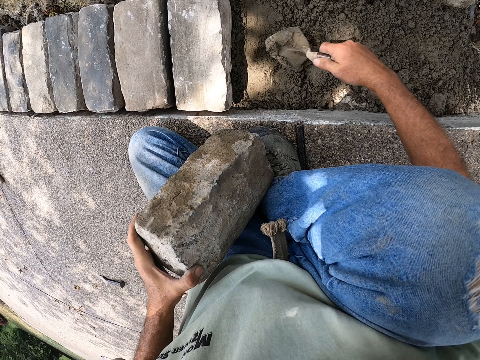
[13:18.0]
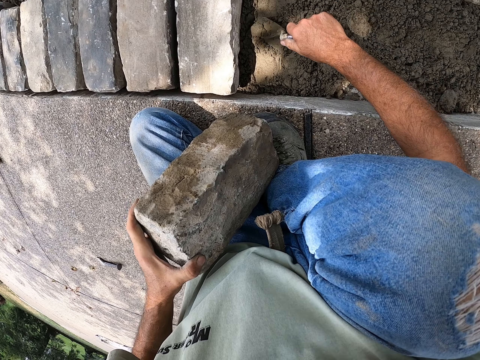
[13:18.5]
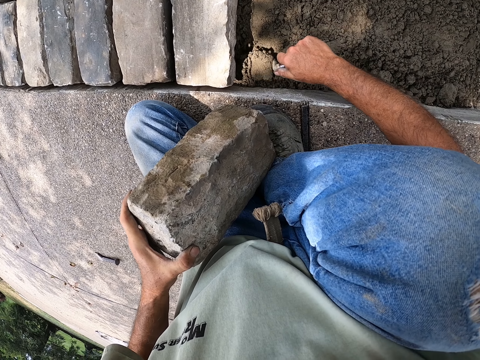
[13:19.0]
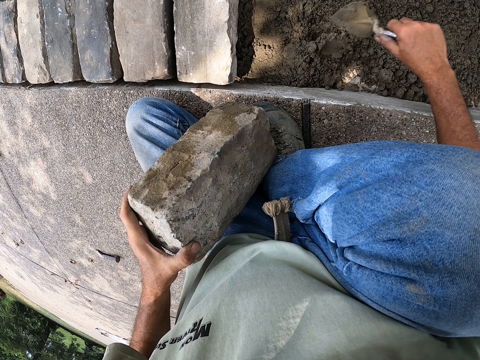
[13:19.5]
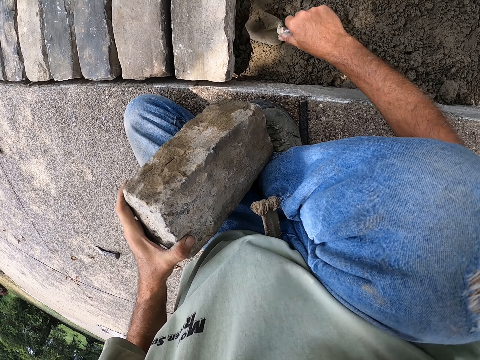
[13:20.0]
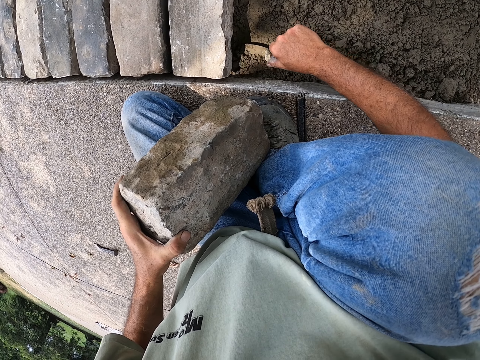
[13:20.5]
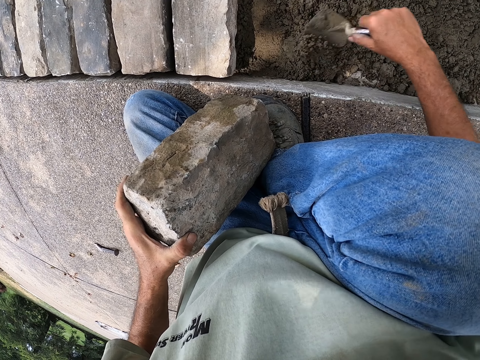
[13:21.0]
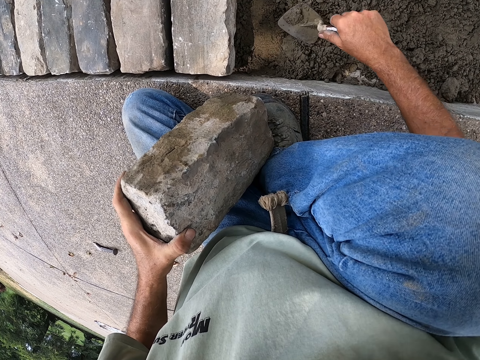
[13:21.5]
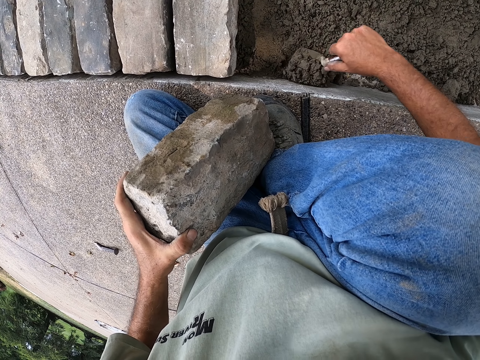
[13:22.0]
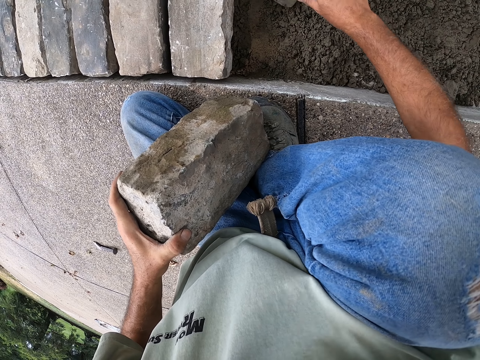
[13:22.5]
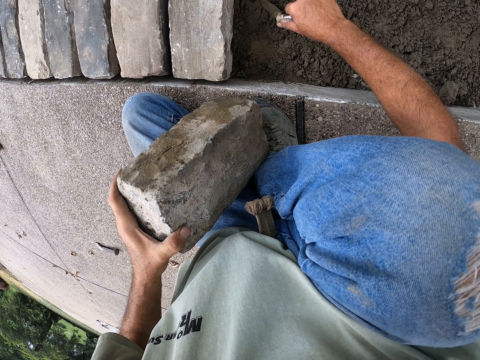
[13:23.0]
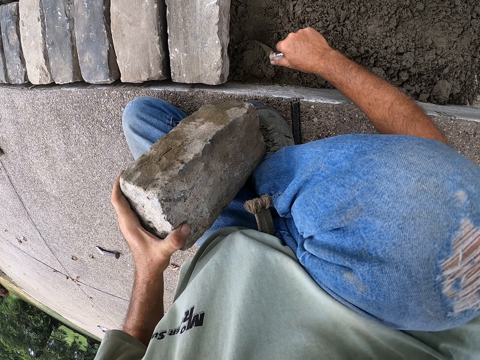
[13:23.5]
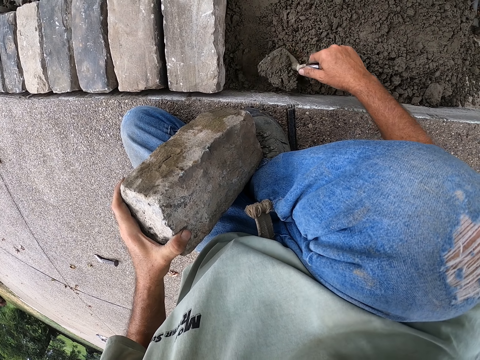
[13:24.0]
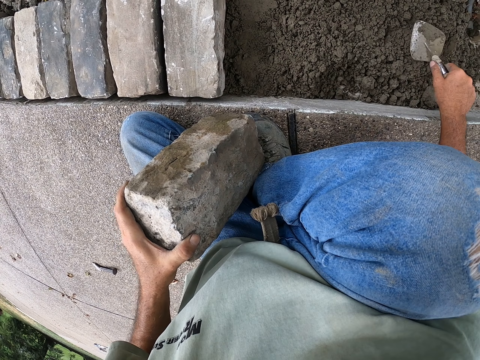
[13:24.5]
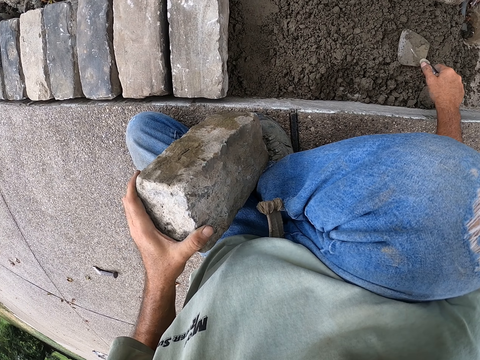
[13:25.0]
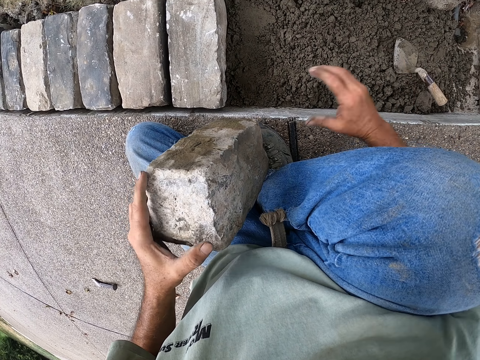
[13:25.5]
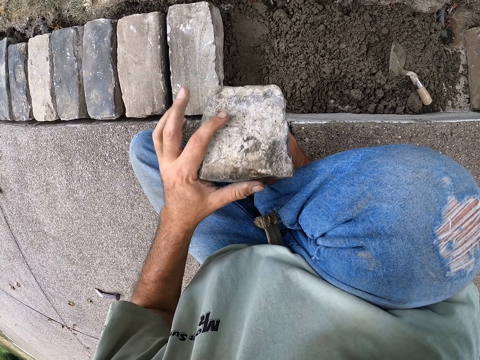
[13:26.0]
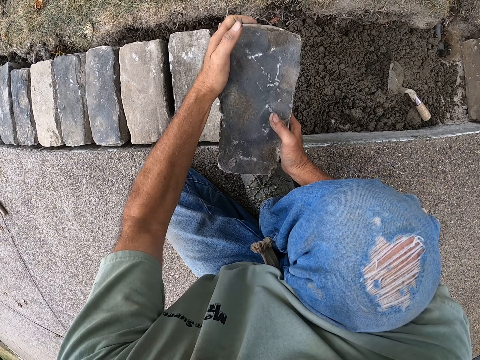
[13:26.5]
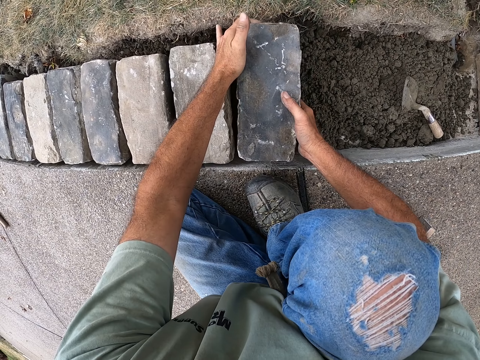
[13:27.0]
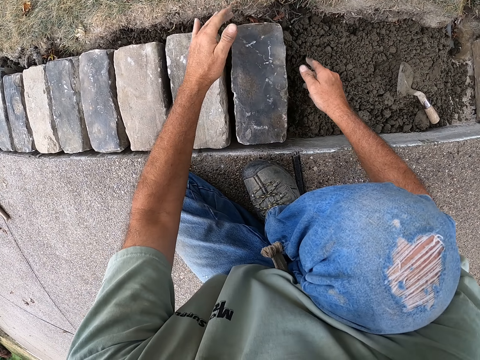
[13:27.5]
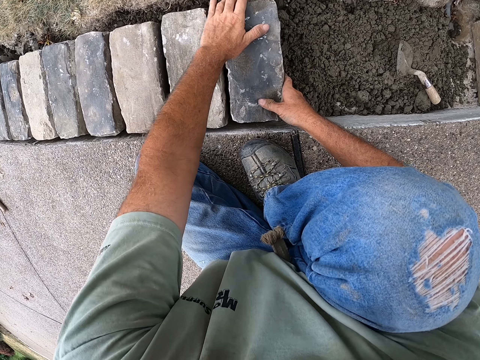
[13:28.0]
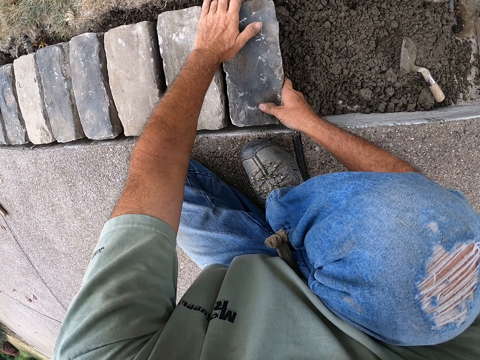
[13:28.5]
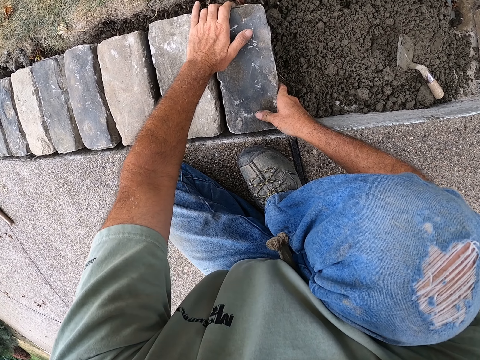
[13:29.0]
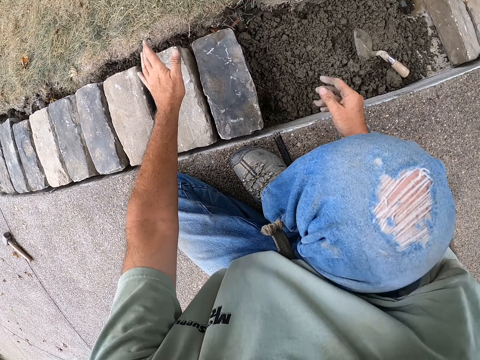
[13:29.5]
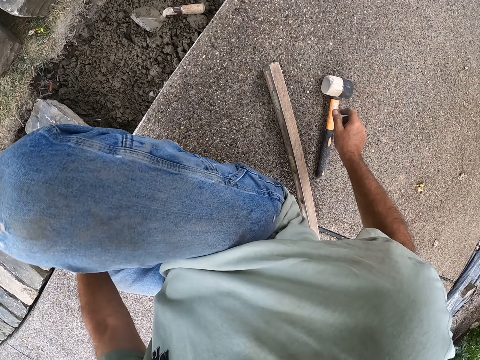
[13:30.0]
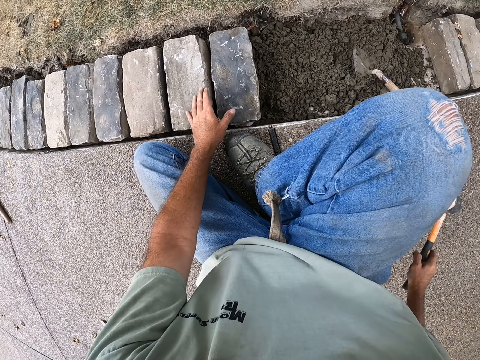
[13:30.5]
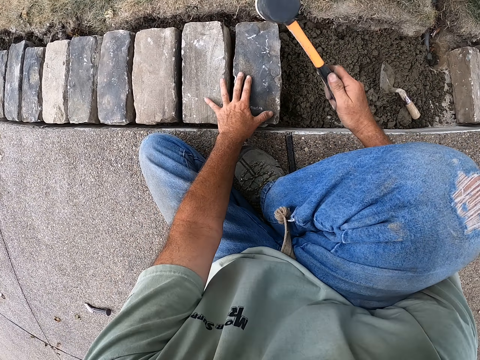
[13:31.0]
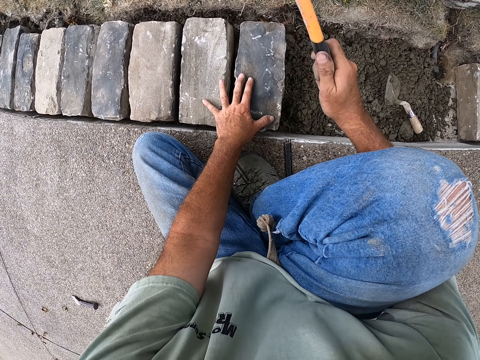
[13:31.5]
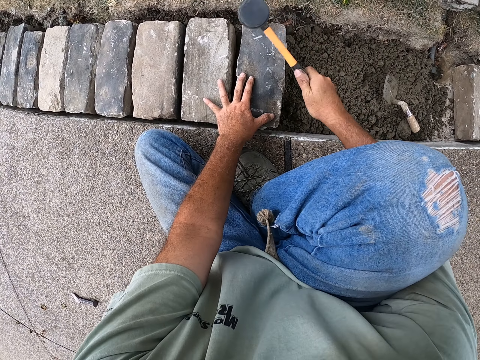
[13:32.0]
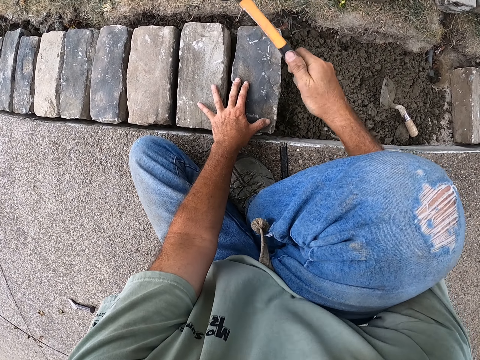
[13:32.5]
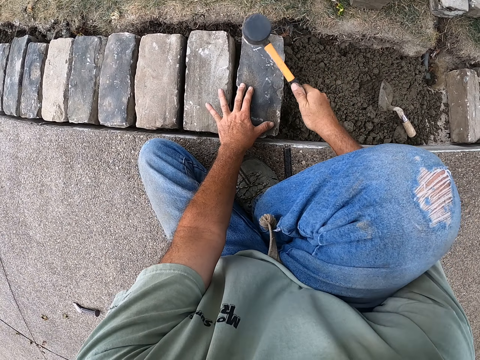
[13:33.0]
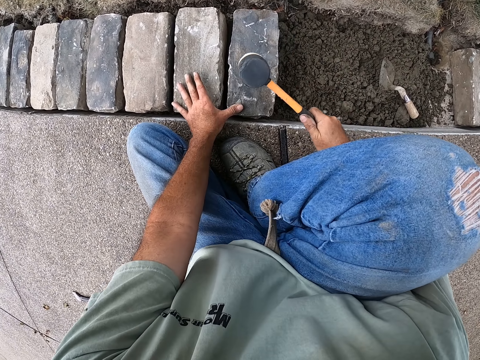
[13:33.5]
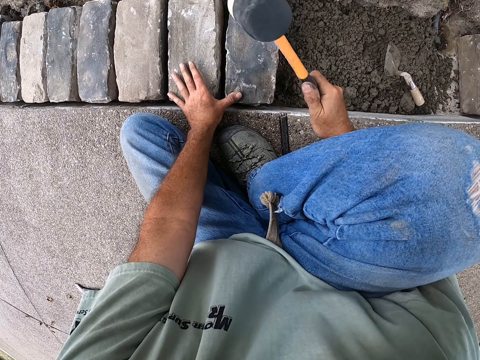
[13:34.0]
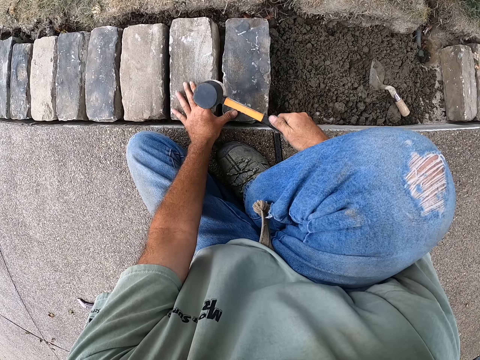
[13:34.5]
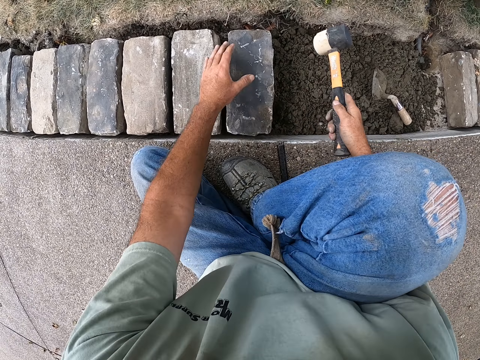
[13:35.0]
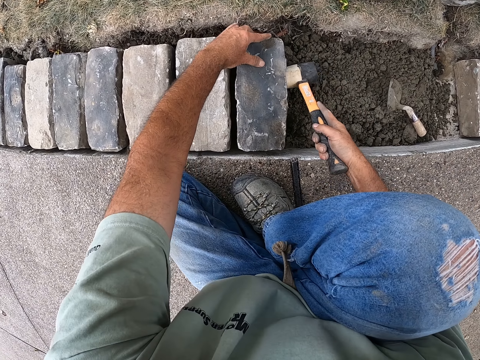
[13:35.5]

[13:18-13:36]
The camera wearer holds the trowel, spreads the sand with the trowel, and mixes the sand. They put the trowel down, hold the brick, and put the brick on the sand. They pick the hammer, hit the brick with the sledge hammer, and fix the bricks with the hammer.

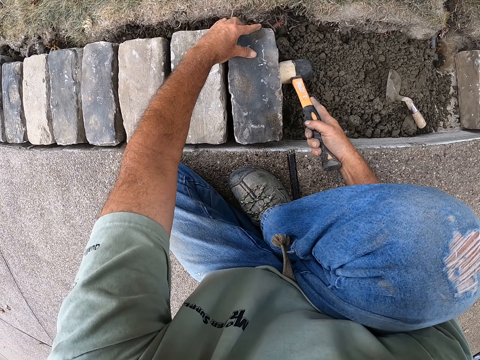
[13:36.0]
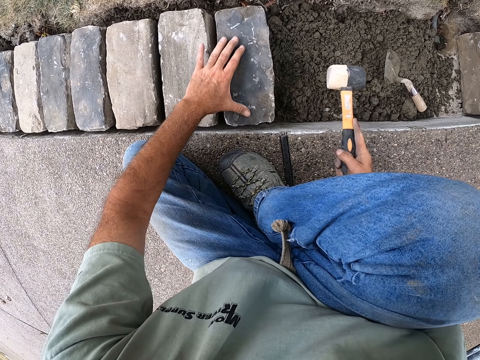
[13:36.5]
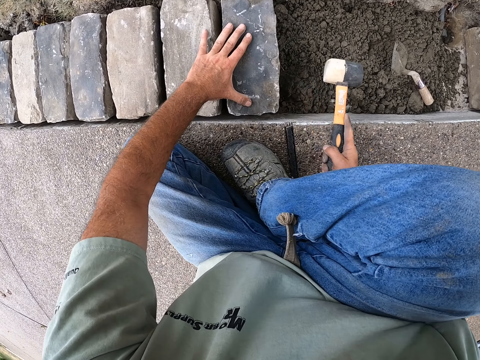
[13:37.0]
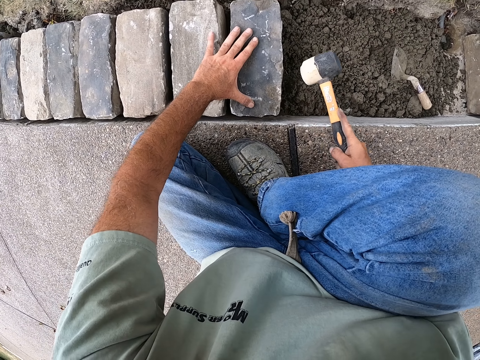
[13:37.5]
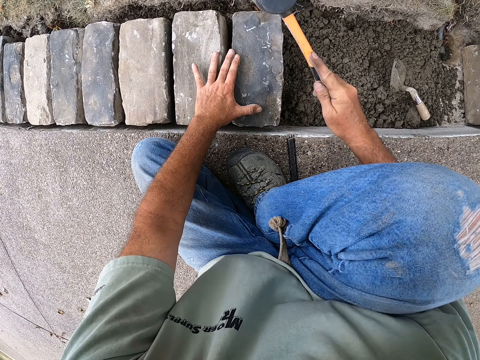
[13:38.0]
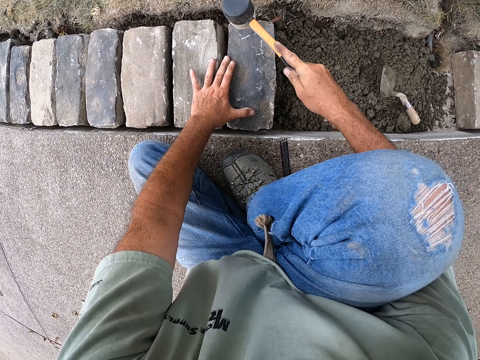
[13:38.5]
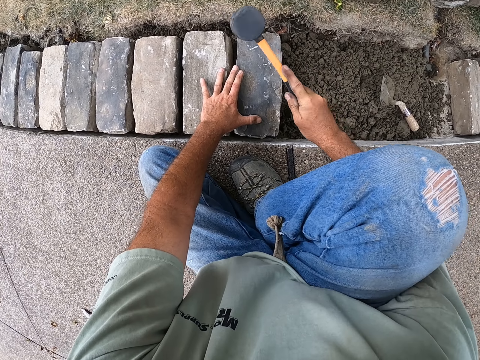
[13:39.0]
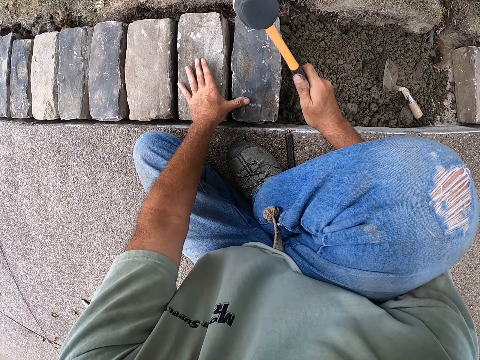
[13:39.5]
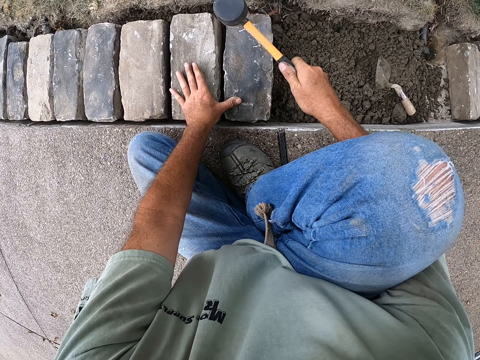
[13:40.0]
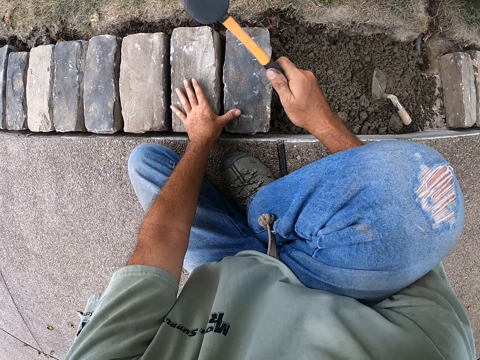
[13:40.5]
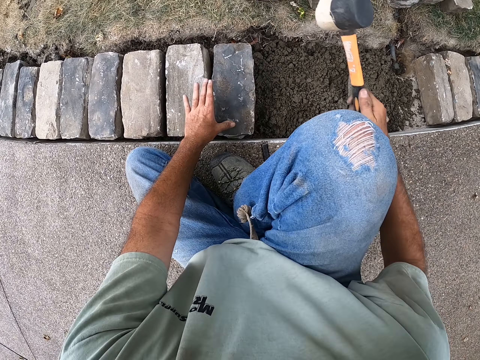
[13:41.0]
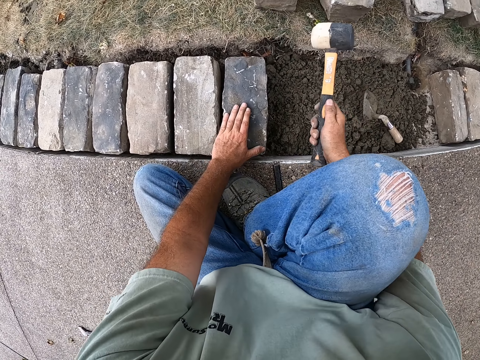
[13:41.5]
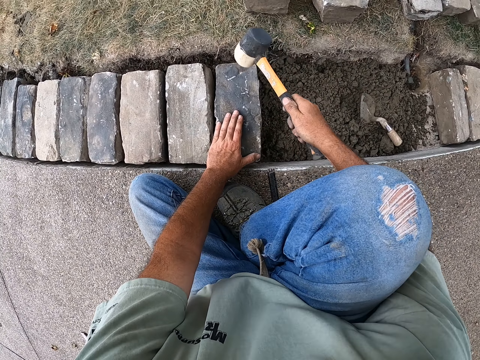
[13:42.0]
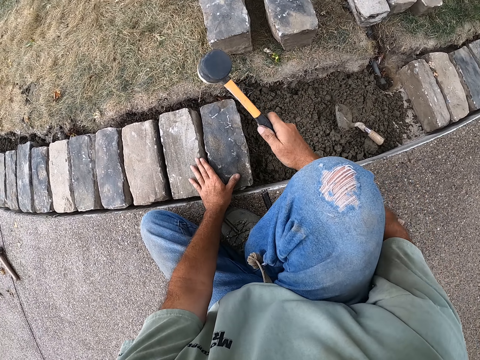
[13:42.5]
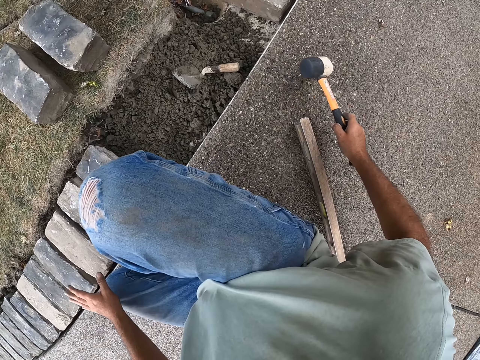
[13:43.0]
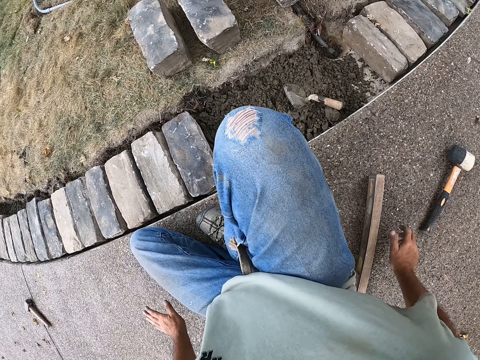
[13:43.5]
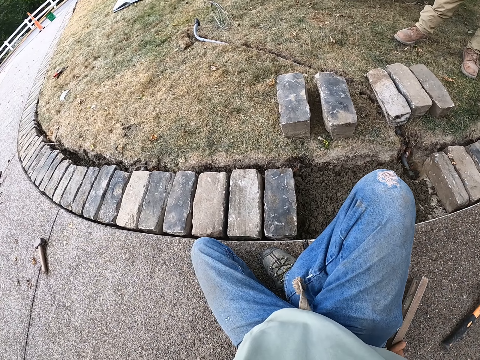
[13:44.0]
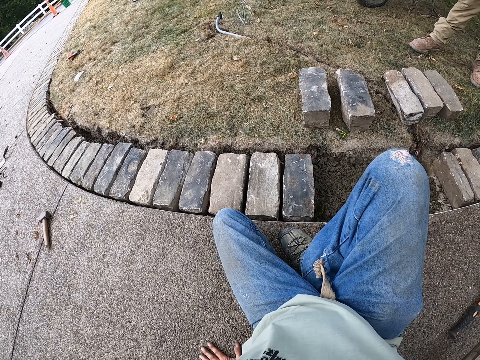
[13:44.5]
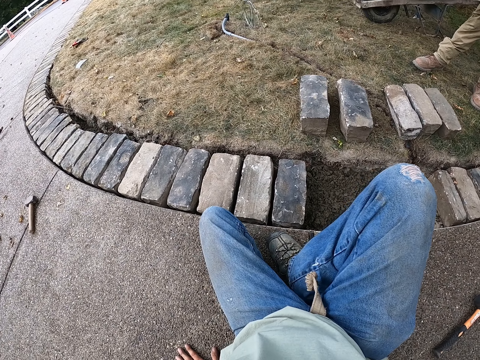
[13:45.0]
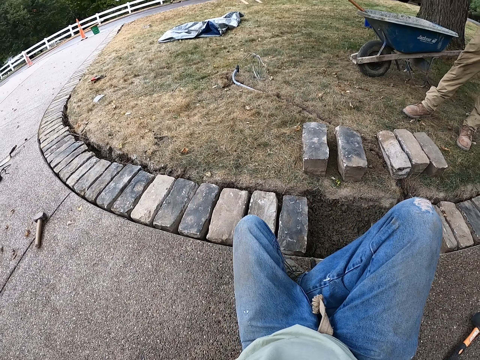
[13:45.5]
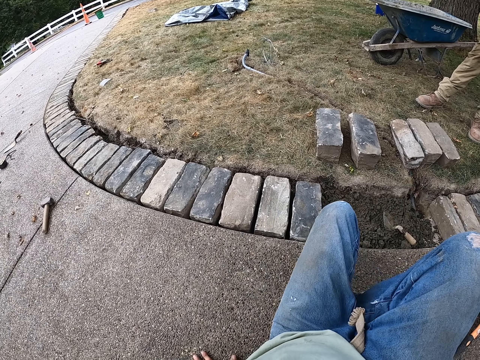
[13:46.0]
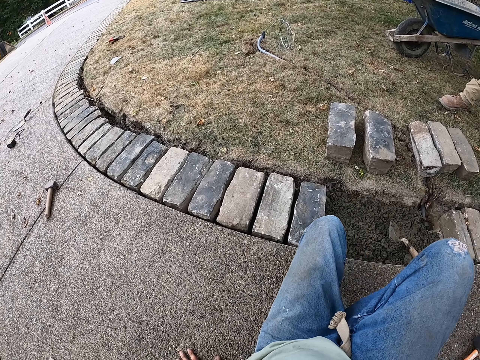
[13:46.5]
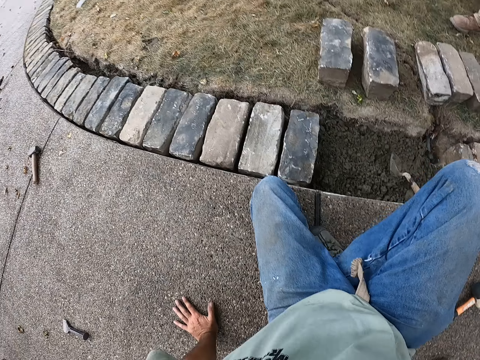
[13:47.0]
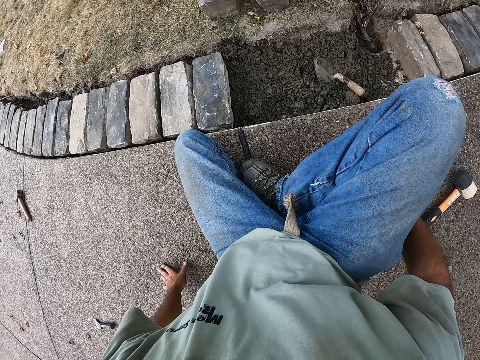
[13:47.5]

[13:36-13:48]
The camera wearer puts the hammer down, moves the I beam level, and looks at the bricks.
